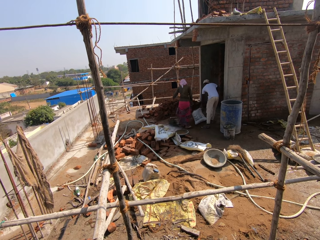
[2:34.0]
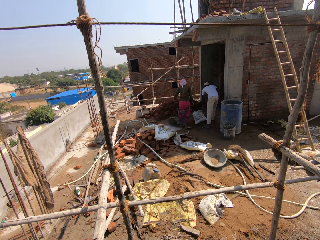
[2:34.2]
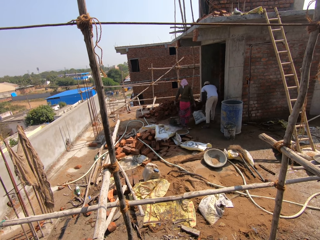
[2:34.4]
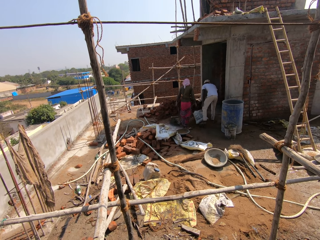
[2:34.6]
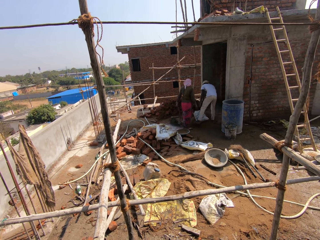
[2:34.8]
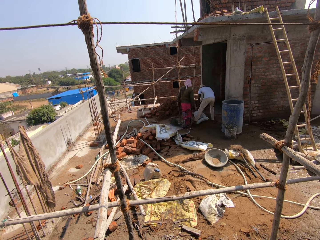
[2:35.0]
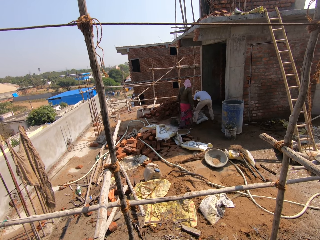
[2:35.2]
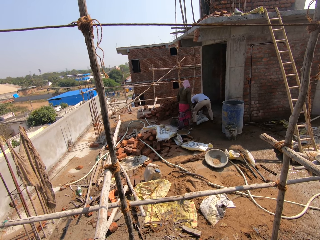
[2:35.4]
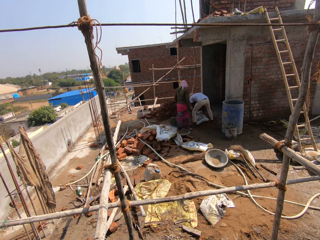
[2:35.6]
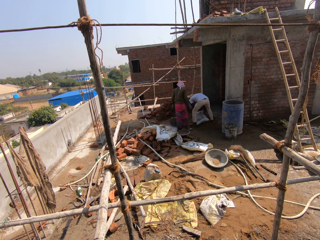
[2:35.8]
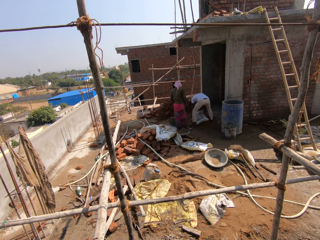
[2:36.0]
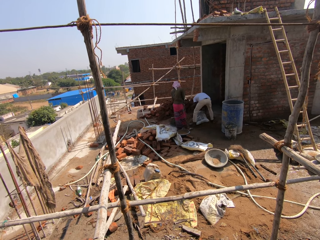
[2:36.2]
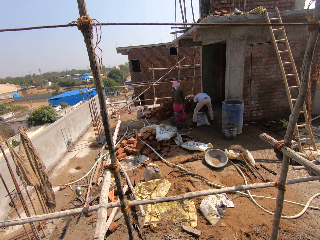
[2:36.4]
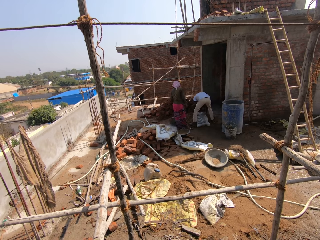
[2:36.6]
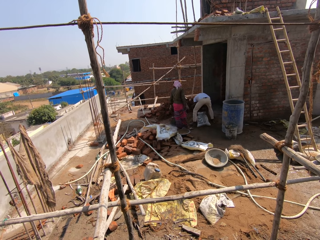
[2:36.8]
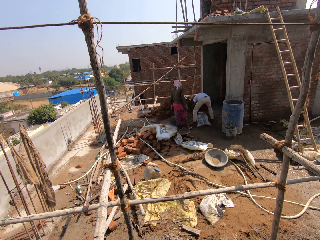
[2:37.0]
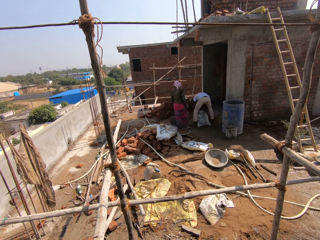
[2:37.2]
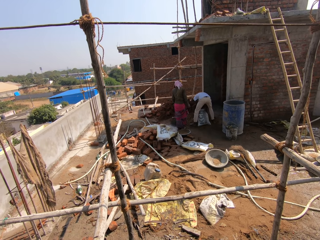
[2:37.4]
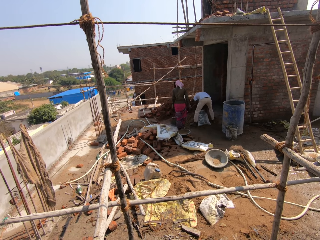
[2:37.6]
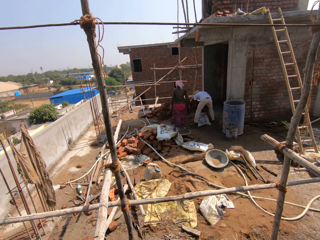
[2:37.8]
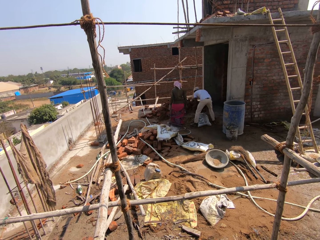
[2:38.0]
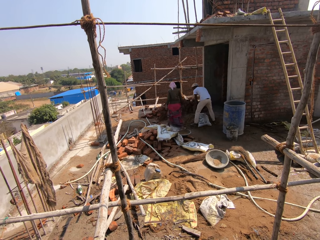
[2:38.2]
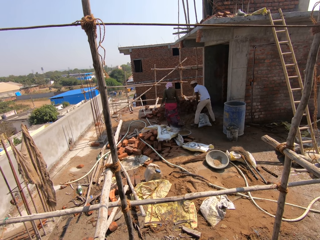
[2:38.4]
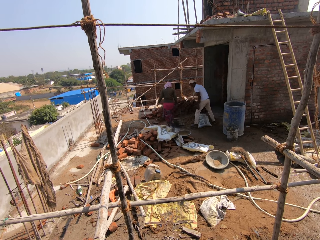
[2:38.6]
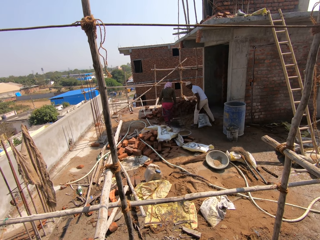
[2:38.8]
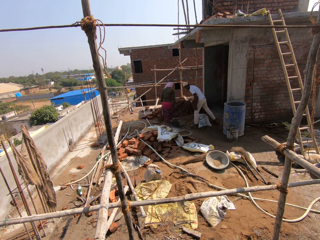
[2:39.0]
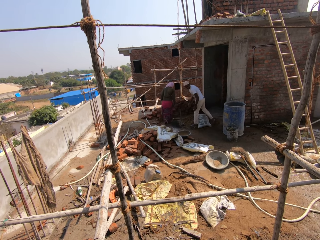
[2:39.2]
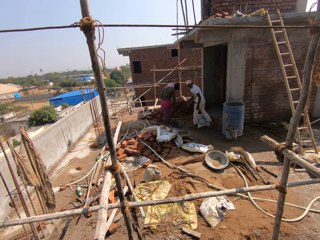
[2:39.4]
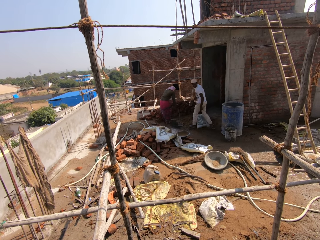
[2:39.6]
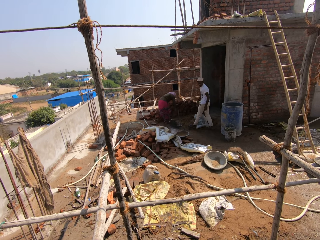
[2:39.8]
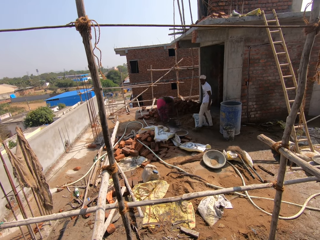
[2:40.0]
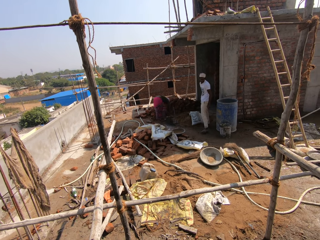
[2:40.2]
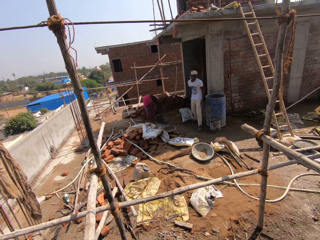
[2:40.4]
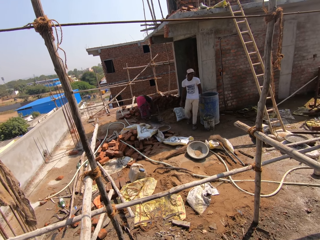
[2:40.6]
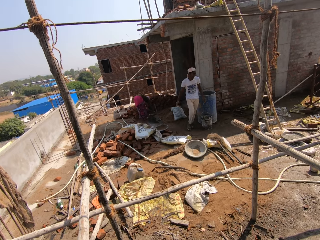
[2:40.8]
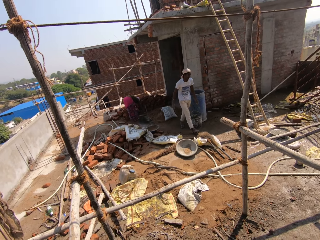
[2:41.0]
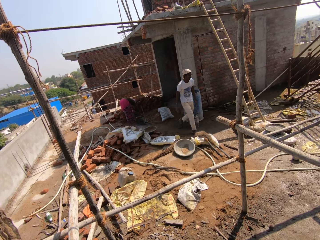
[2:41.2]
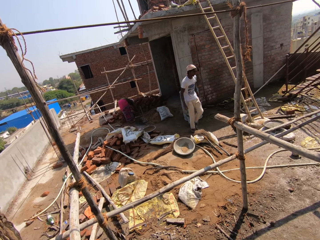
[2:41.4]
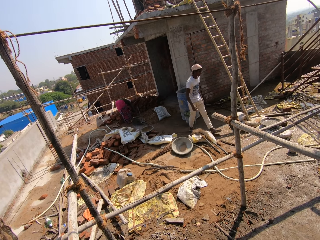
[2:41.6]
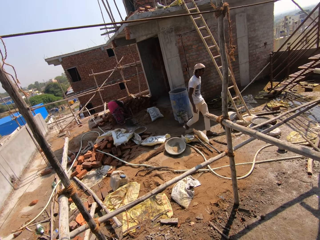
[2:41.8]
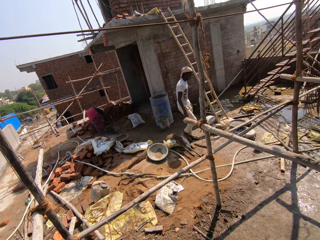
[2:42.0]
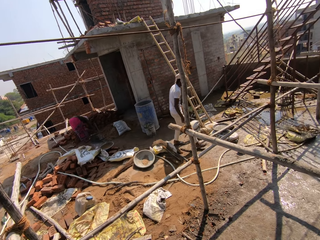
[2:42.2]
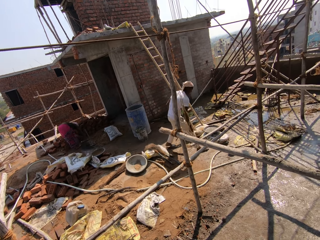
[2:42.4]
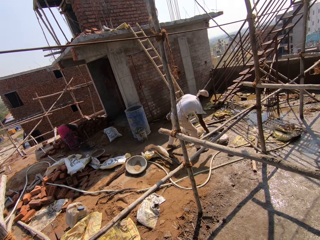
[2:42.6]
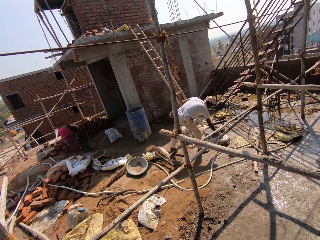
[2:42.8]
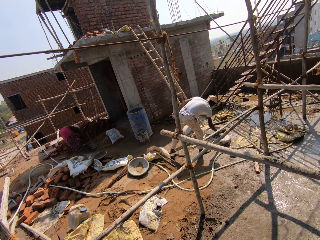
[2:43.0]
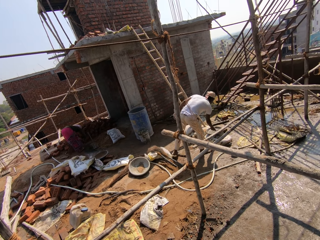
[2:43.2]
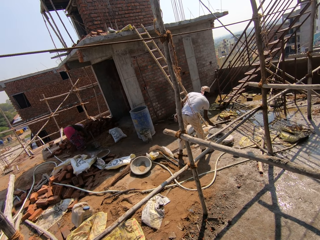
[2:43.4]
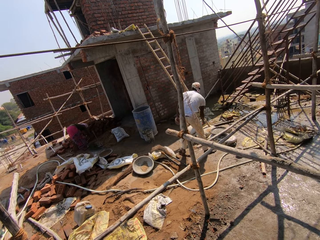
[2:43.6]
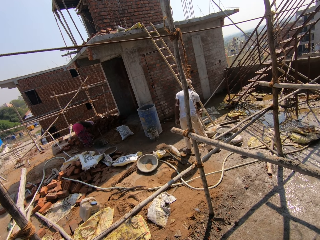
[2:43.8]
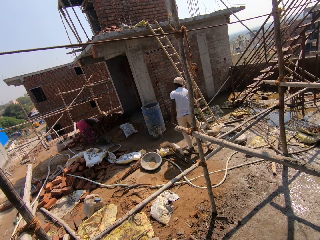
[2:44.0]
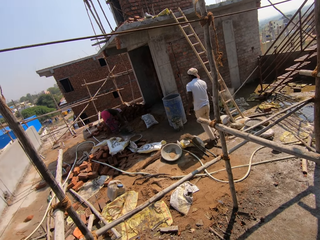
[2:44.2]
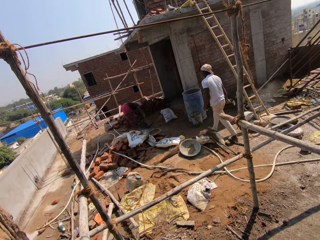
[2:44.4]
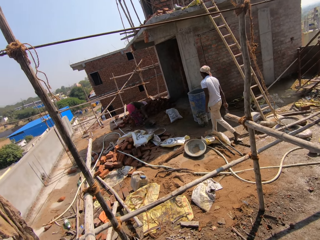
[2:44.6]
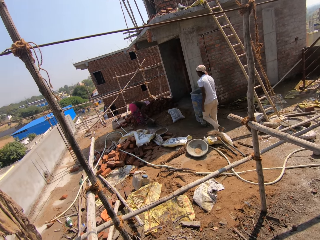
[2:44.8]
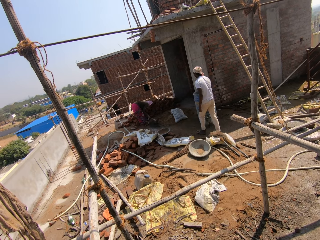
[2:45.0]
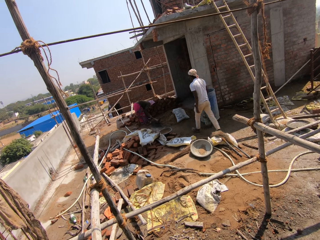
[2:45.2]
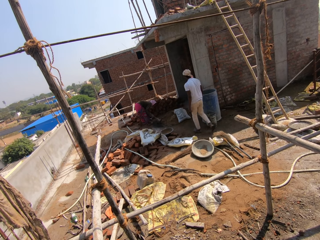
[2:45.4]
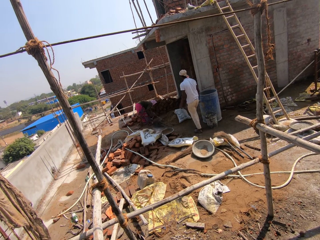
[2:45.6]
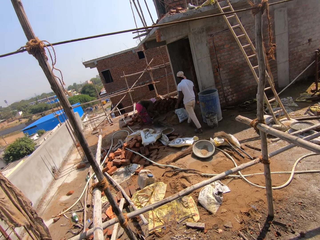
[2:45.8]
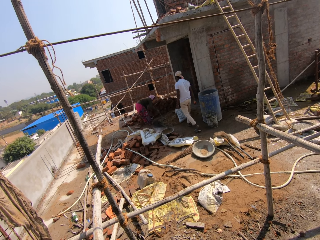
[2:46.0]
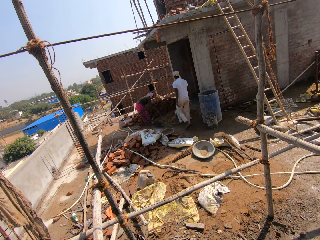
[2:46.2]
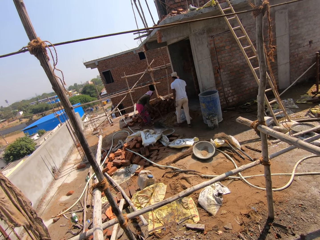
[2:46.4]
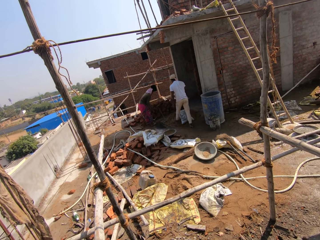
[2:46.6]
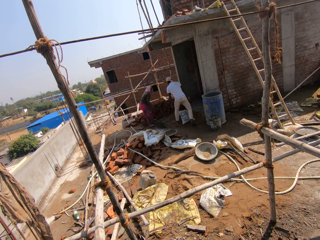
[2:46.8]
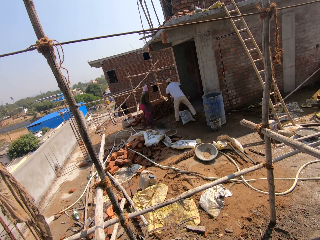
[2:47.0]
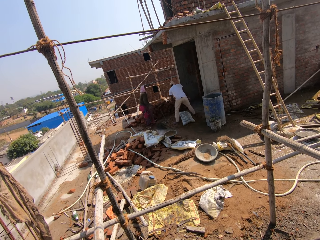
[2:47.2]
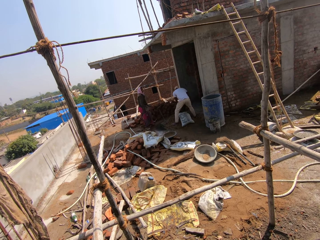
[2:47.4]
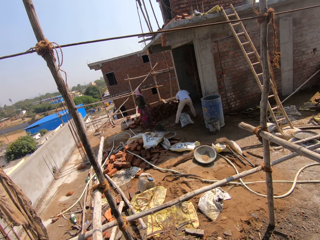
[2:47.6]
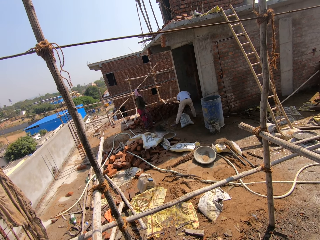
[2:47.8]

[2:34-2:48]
A person drops the bag of cement on the heap of soil and moves the bag of cement on the soil. Another person moves the hand on the ground. The first person takes the trowel. The other person takes the hoe and drops the hoe aside.

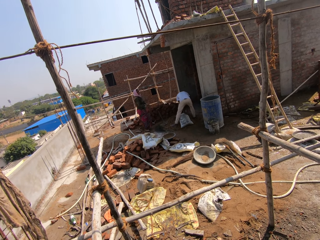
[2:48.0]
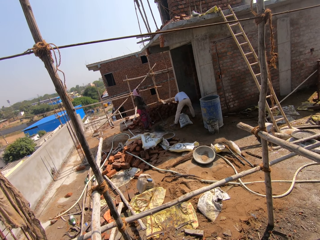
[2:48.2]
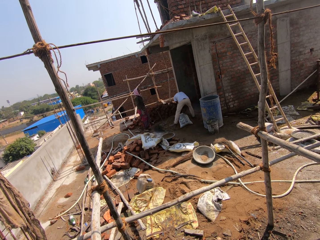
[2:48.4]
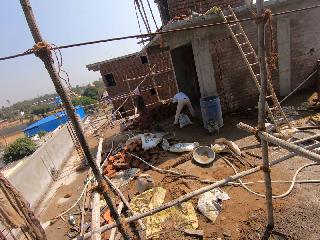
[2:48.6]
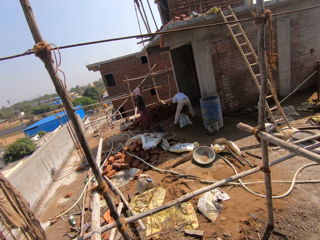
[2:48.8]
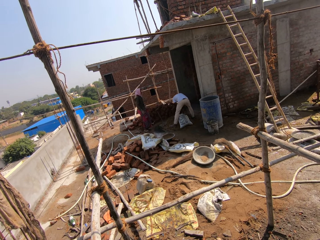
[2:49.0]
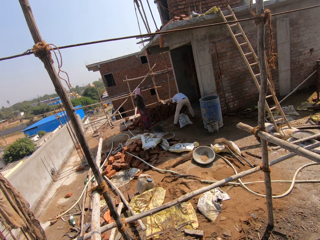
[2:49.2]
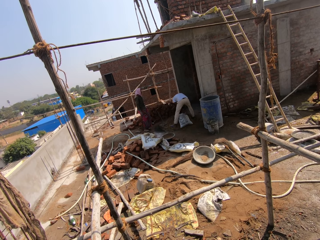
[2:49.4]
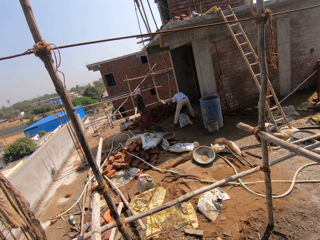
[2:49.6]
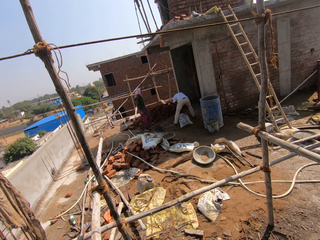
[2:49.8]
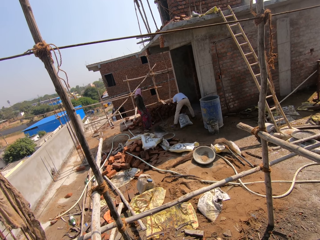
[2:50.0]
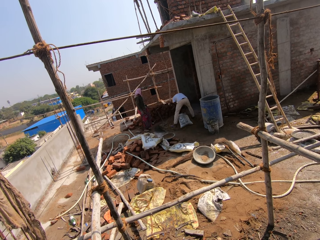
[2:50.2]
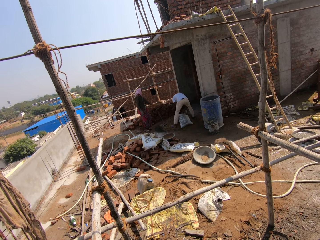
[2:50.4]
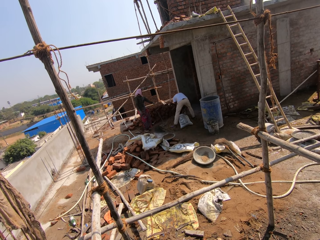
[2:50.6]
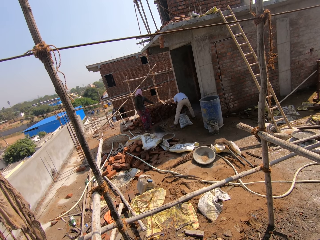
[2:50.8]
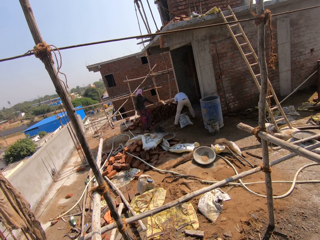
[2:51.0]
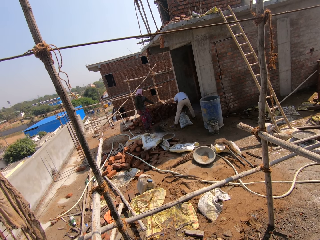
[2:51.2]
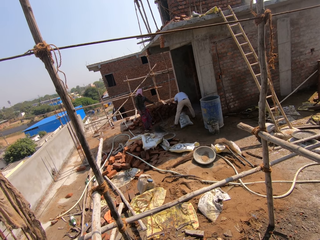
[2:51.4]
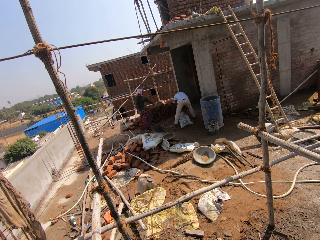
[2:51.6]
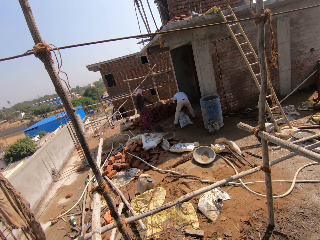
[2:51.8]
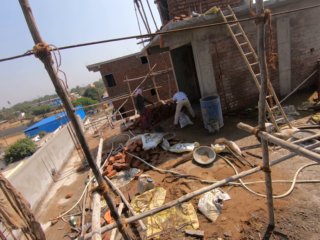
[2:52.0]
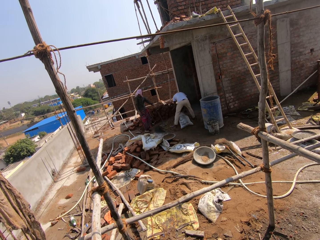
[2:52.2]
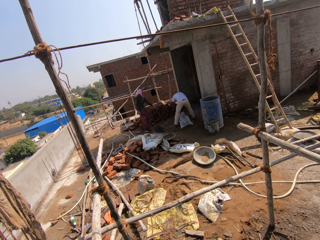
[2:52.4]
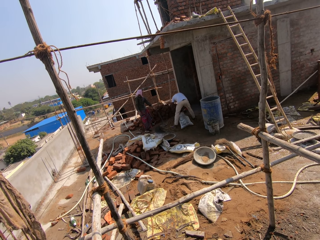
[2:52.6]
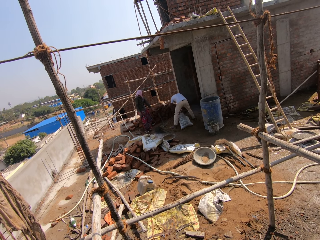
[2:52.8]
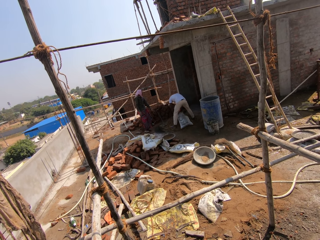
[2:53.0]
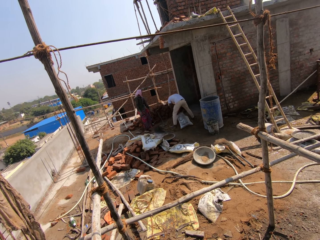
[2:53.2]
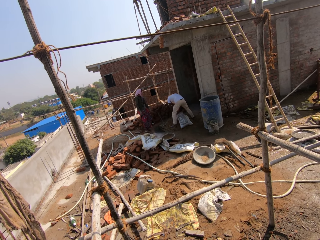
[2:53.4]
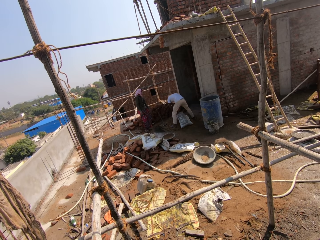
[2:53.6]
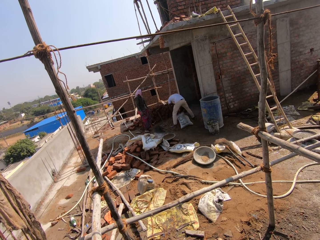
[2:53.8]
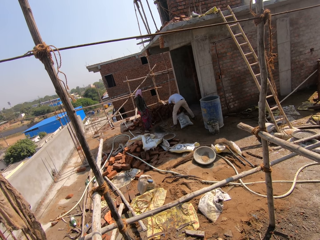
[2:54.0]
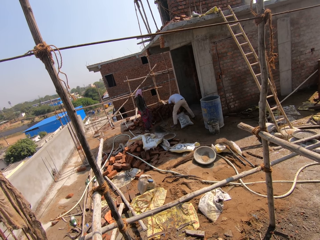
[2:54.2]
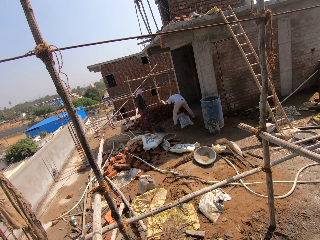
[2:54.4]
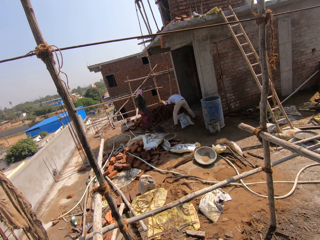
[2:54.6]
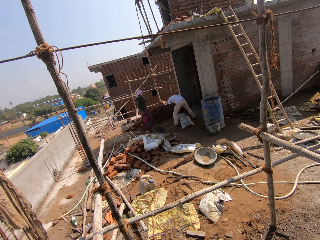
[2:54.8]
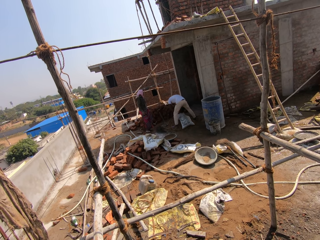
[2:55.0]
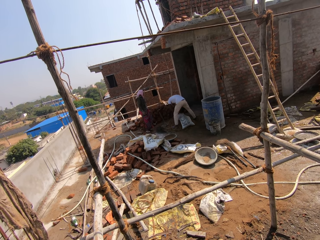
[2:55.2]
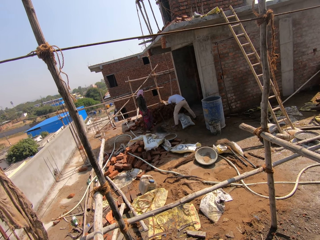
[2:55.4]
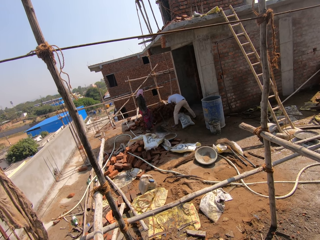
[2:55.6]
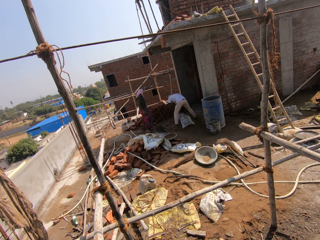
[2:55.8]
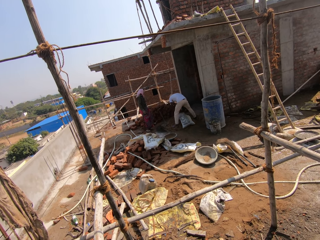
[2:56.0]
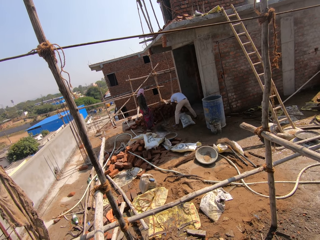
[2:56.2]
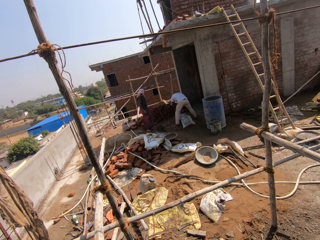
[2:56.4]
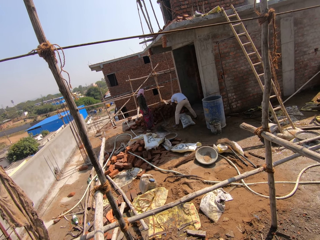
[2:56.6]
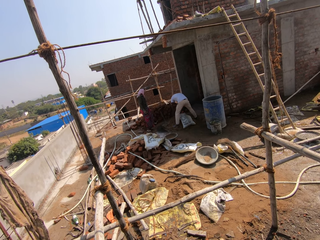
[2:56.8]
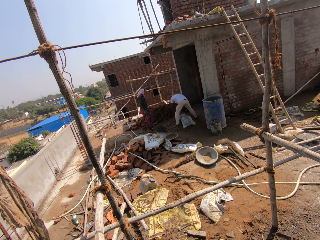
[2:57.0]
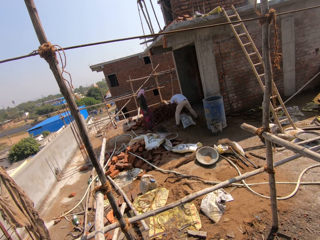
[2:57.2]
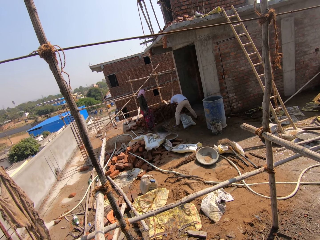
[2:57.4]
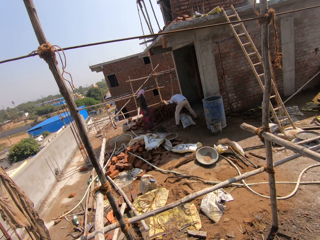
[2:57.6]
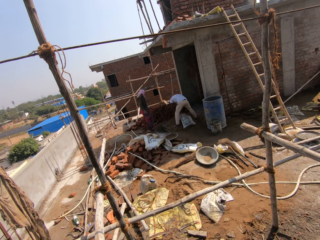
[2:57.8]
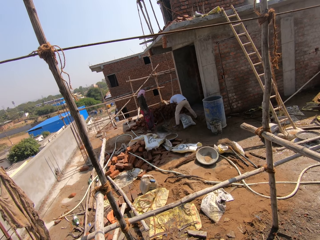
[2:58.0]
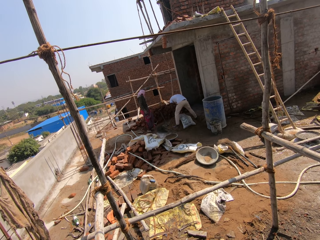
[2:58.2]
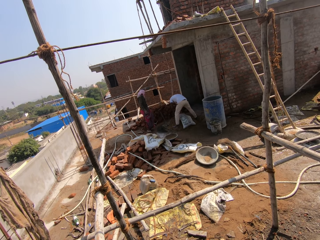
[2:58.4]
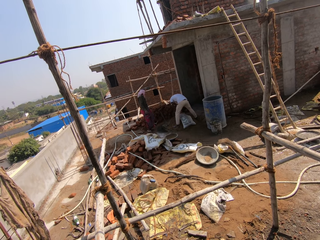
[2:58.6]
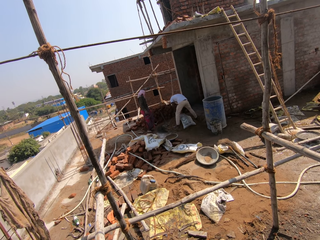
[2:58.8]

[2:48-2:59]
A person cuts the bag of cement with the trowel. Another person points at the bag of cement.
